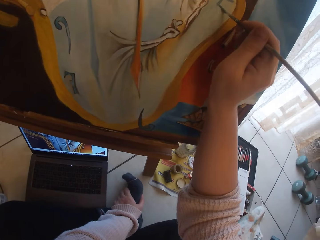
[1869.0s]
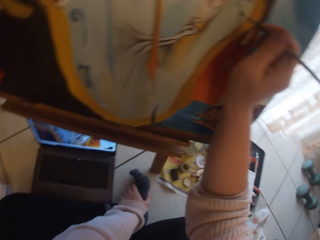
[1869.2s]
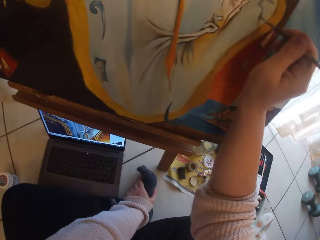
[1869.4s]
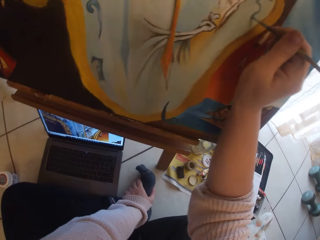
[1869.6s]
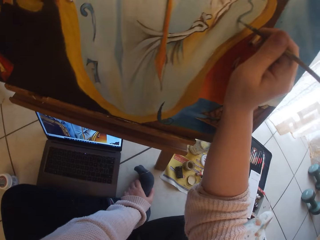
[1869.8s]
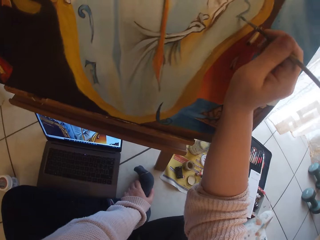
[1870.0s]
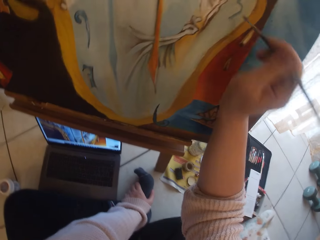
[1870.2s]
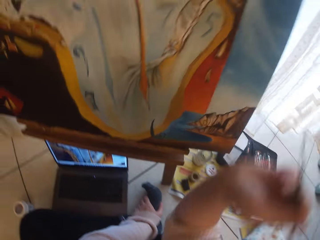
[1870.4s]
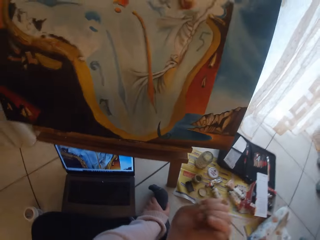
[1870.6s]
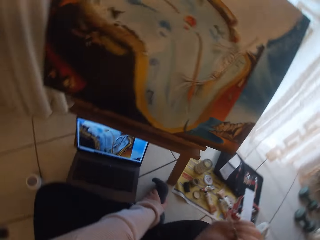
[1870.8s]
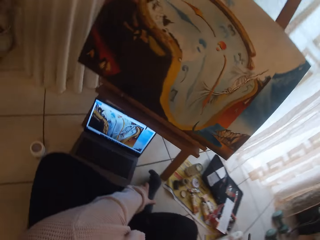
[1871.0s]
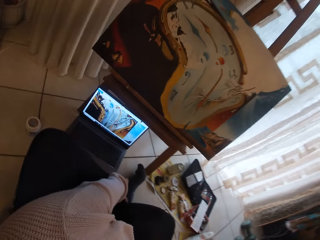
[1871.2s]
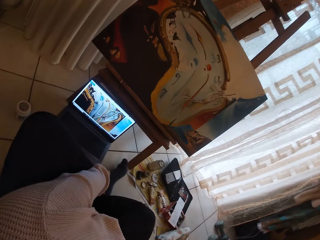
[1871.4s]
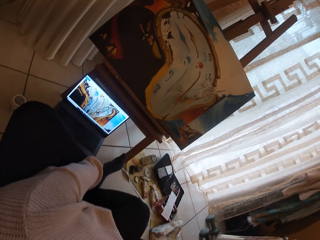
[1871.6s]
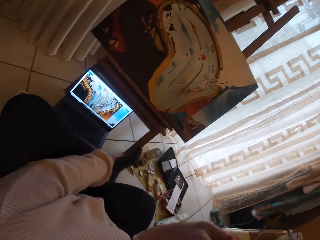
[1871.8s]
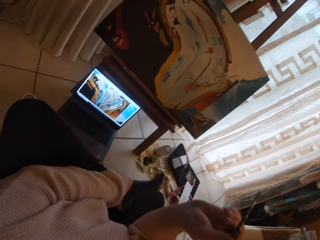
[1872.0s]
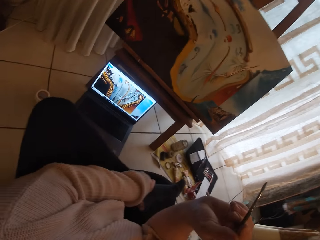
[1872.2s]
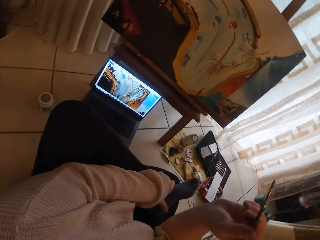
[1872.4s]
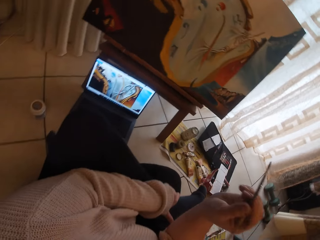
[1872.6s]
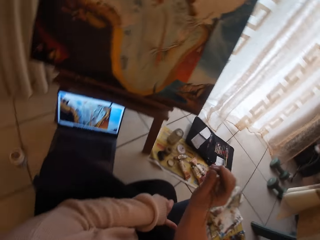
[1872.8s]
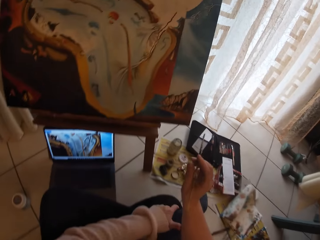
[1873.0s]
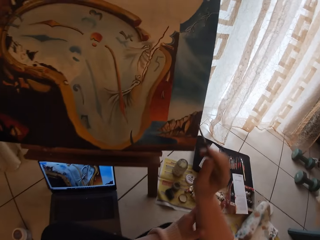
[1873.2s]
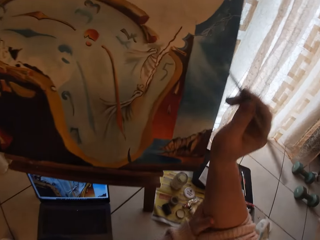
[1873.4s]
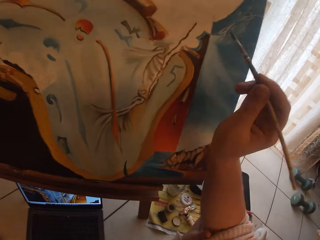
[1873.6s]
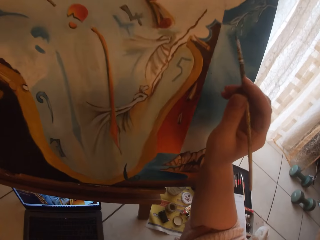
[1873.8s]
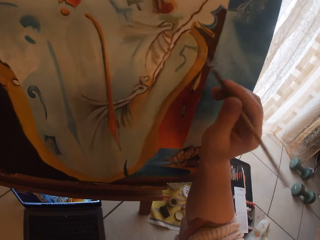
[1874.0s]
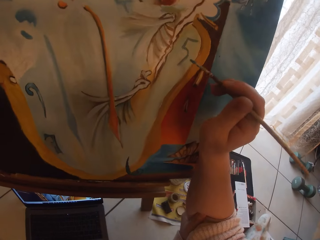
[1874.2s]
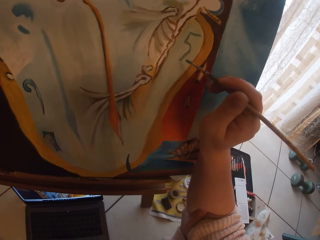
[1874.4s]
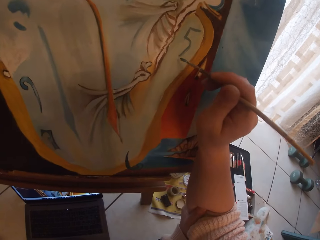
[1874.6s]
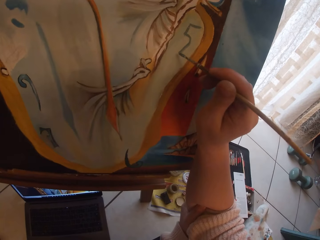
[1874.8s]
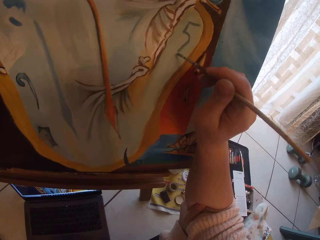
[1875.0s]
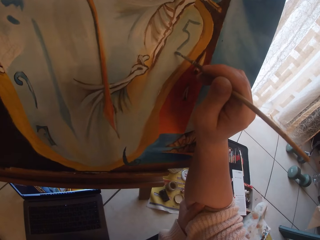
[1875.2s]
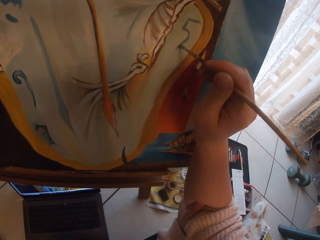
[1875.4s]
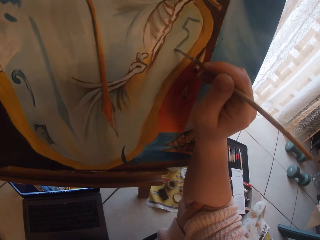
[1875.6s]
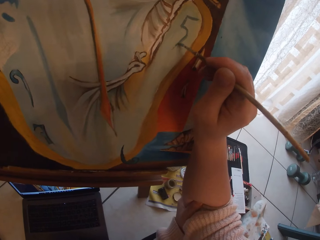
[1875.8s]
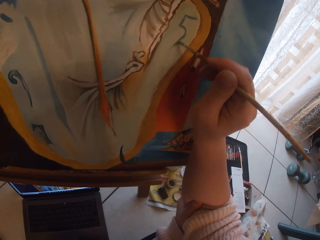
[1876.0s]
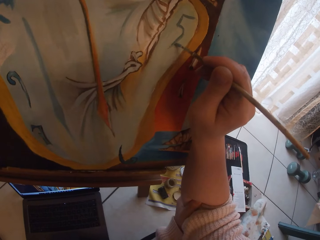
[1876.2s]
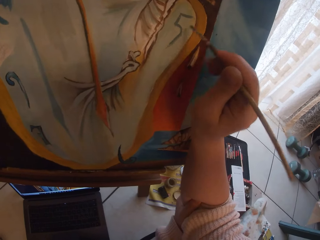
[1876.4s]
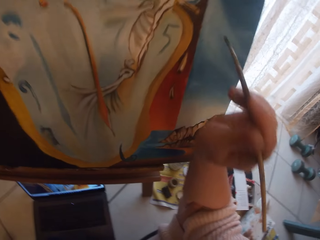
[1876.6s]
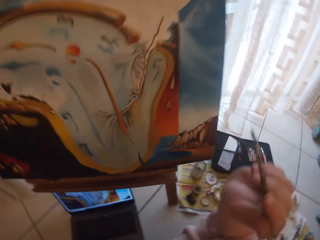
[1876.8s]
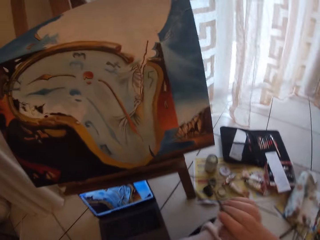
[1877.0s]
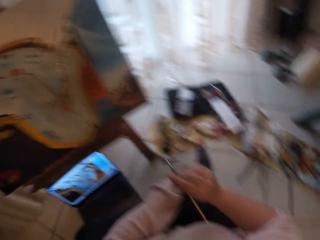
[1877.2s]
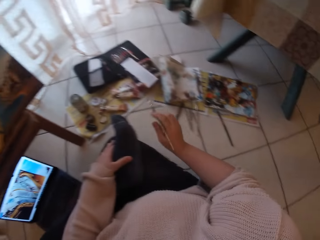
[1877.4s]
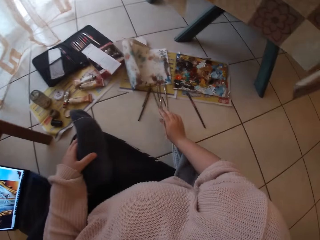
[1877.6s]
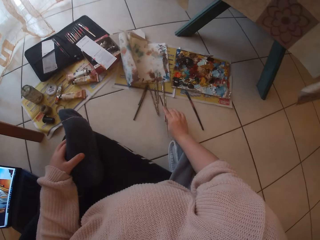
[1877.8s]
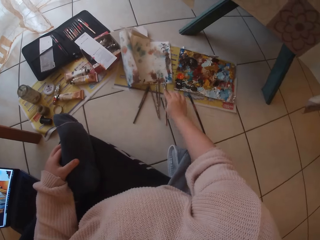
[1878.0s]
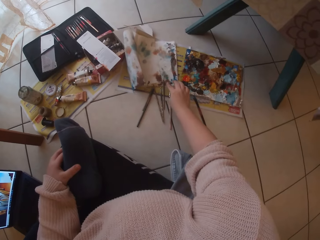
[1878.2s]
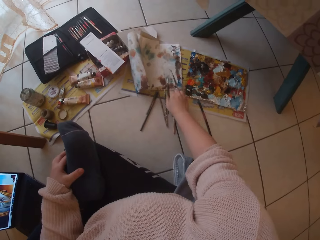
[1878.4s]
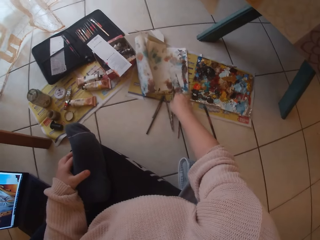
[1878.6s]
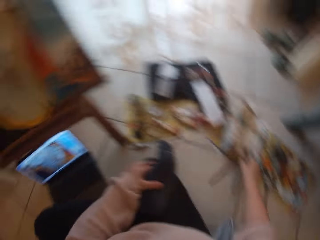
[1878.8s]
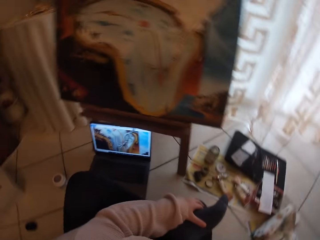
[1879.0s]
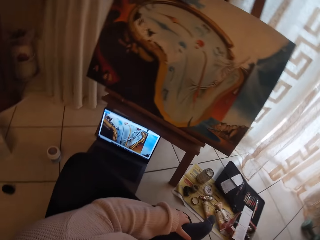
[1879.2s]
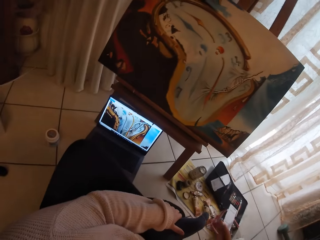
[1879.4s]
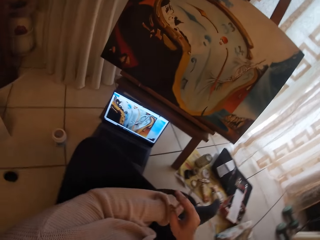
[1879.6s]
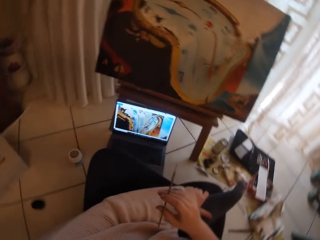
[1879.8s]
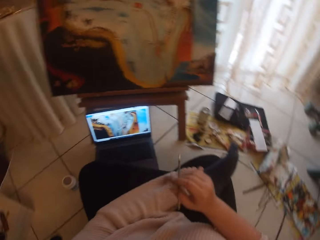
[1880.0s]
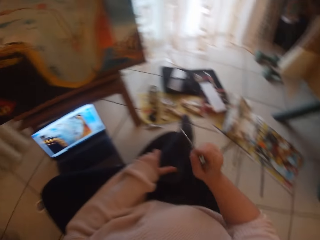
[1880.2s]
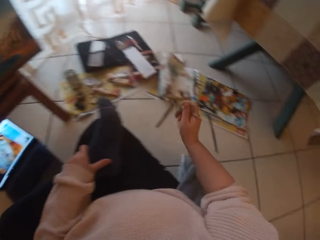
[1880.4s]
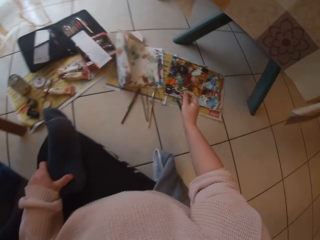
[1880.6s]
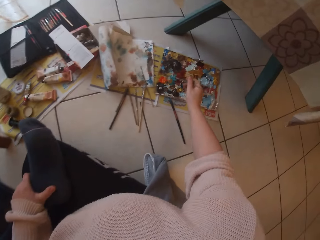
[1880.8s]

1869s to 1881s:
The camera wearer removes the brush from the painting. She paints a painting. She removes the brush from the painting. She drops the paintbrush in her right hand on the ground. She picks up a paintbrush from the ground with her right hand.

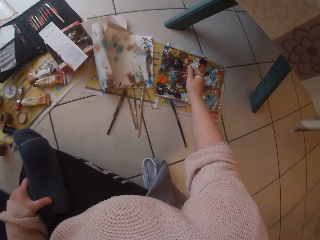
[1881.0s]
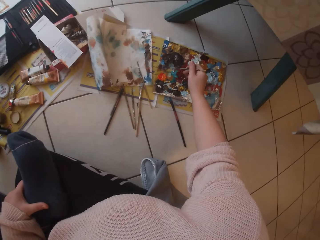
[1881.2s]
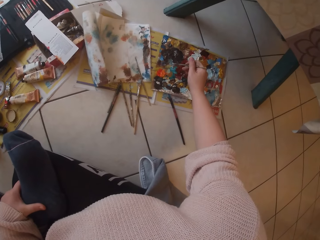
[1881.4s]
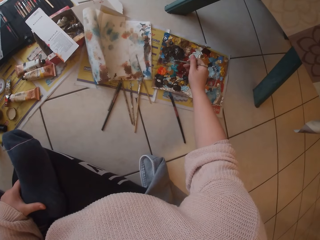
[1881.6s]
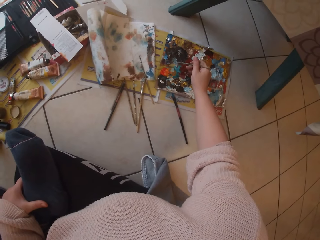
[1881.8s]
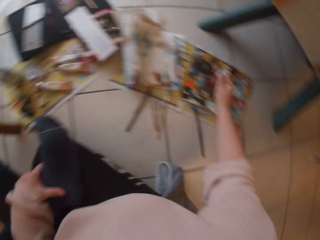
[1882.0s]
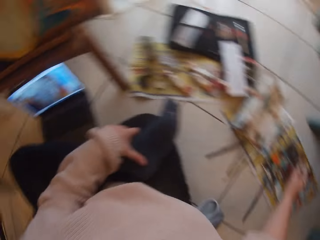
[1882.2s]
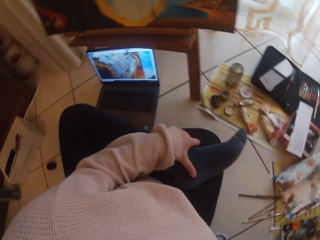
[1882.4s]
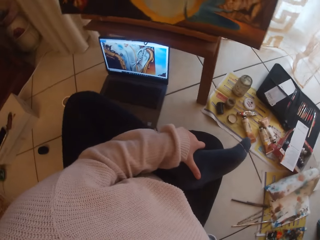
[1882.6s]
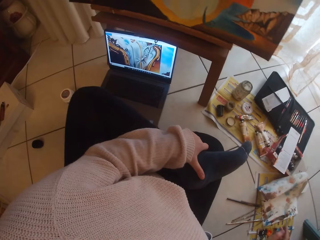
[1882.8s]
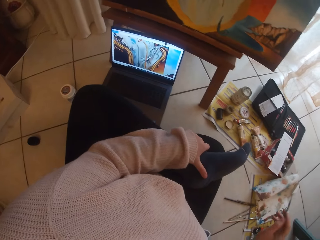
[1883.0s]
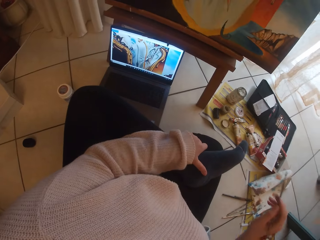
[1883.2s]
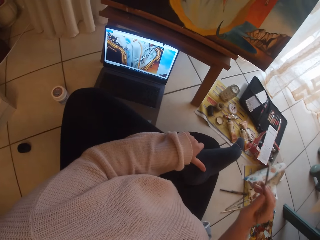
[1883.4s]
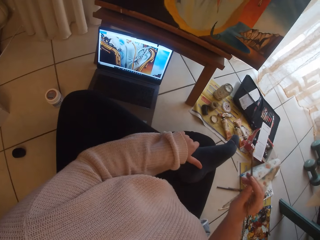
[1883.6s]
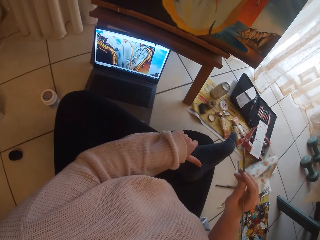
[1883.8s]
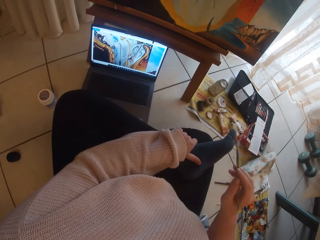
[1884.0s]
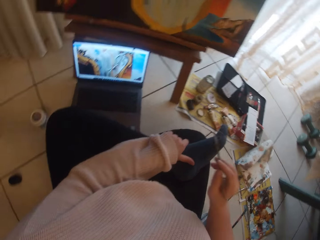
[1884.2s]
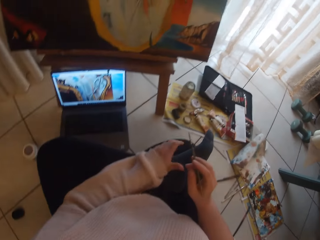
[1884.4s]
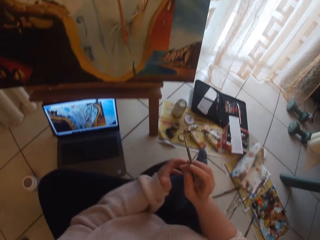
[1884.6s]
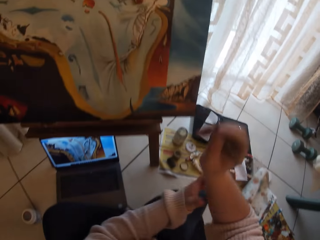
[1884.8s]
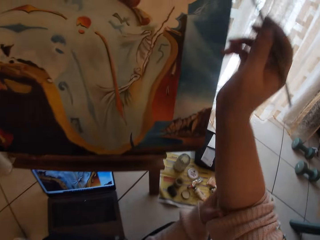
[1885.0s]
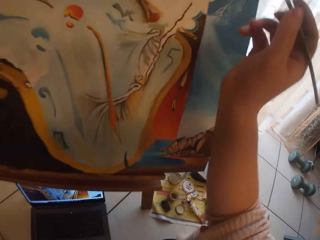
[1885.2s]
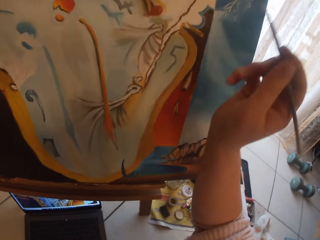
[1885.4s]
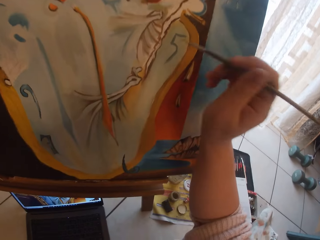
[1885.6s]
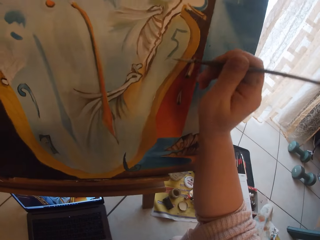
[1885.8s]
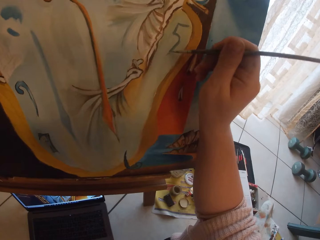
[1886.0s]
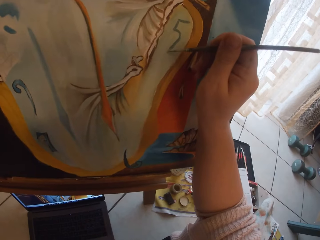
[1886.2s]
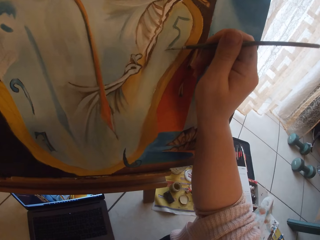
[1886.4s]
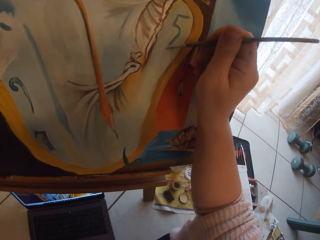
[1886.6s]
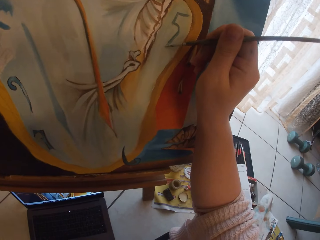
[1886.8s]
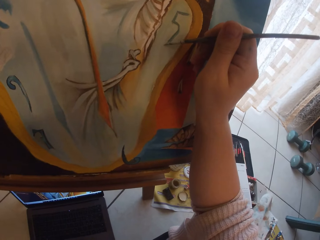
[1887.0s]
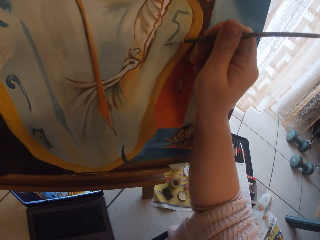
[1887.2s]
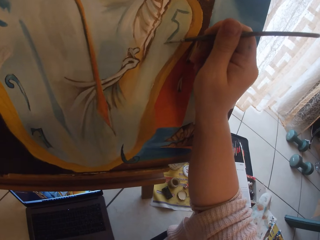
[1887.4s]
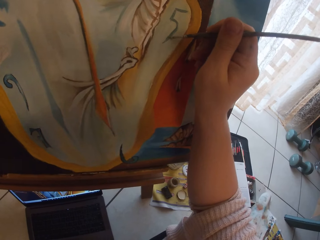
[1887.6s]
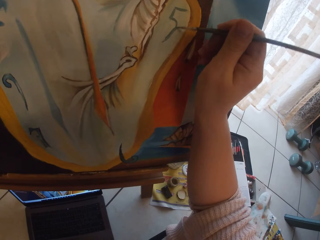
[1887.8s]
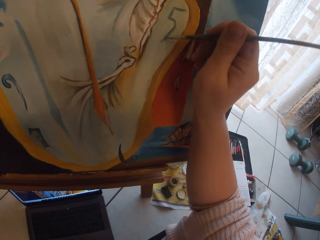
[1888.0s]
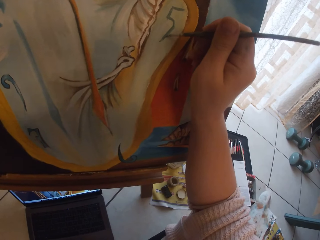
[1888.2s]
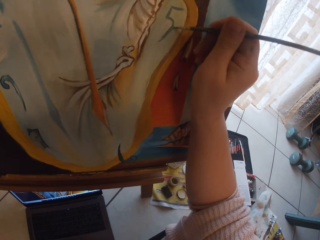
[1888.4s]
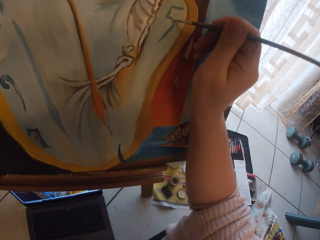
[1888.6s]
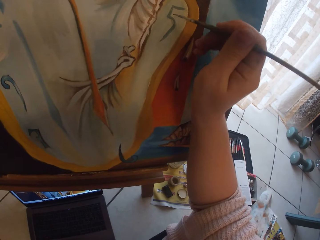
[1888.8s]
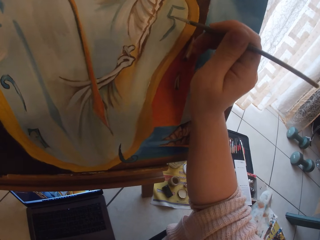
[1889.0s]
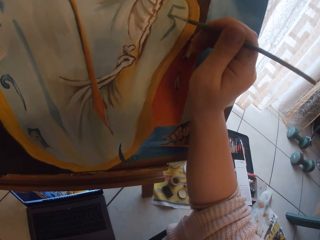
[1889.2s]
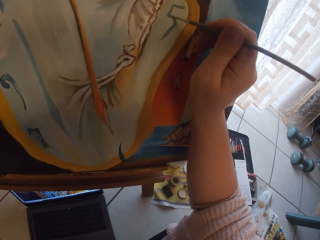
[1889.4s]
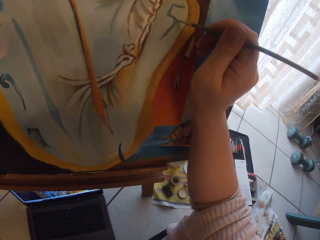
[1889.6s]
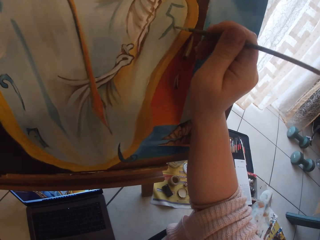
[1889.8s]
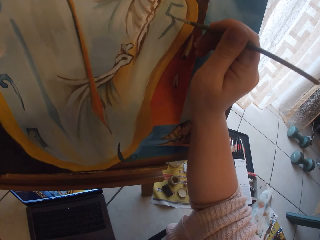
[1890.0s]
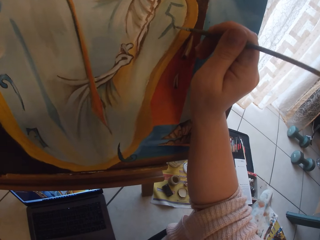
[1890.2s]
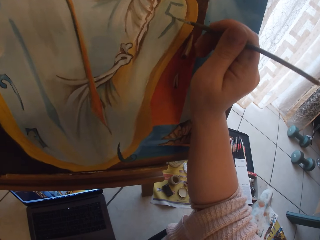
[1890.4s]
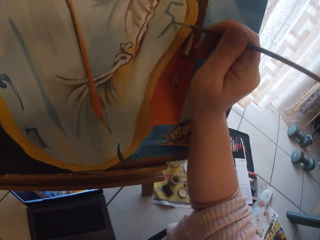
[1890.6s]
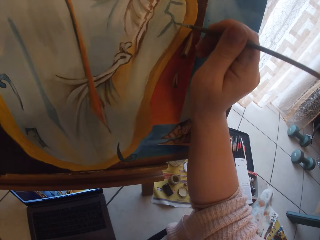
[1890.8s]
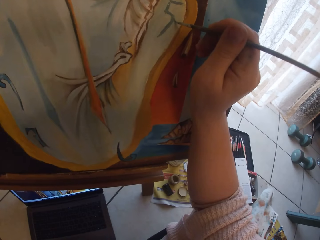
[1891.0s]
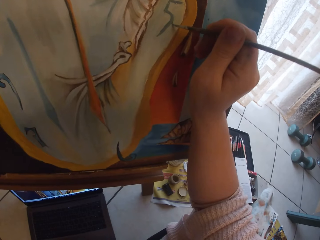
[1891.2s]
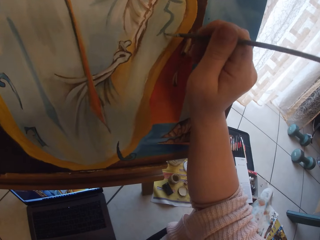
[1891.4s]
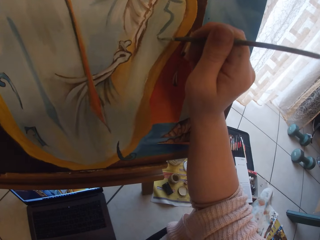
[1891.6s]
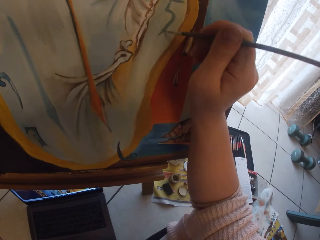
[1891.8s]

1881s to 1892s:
The camera wearer scoops paint from a palette on the ground with the paintbrush in her right hand. She paints the image from the laptop on the ground on the canvas with the paintbrush in her right hand.
